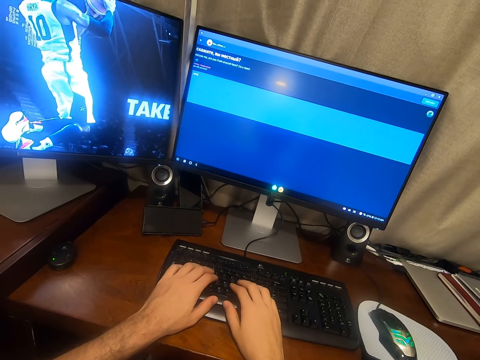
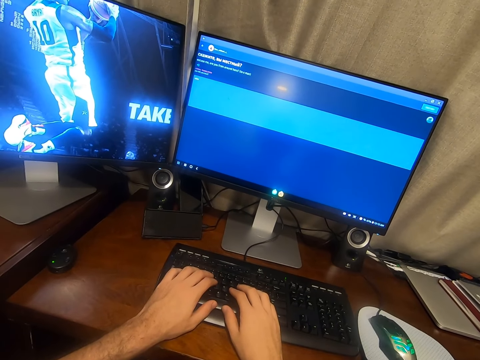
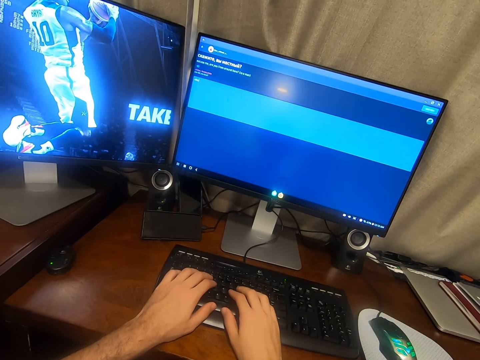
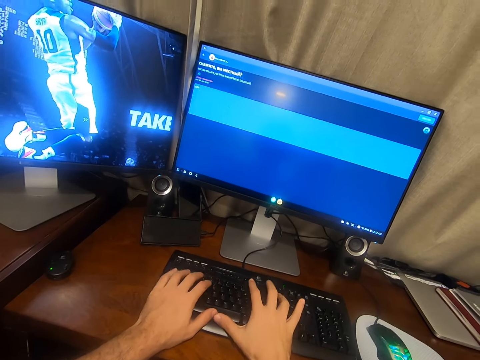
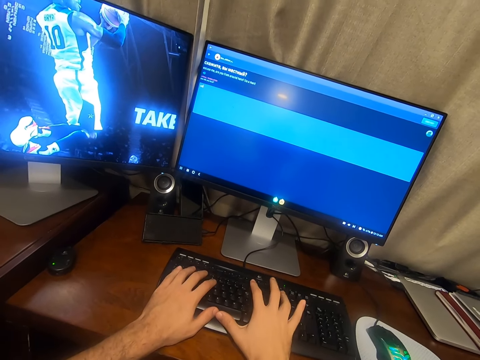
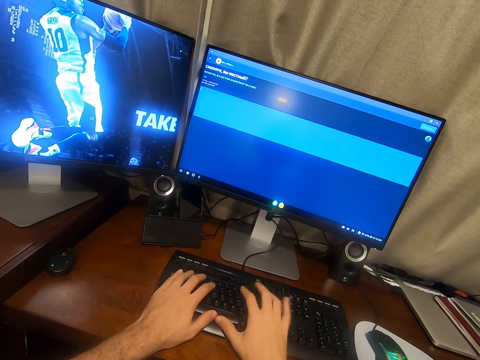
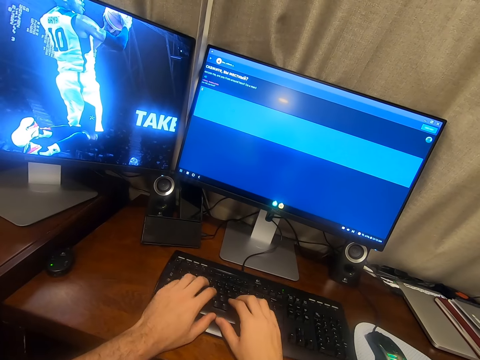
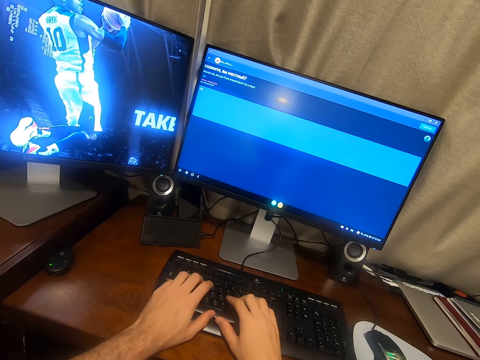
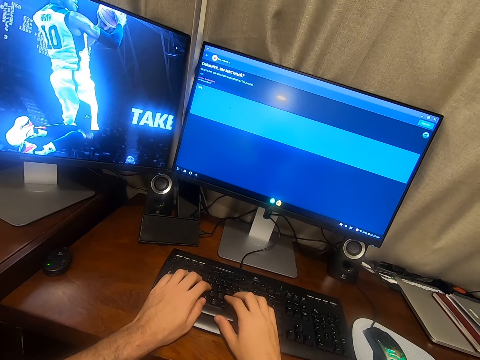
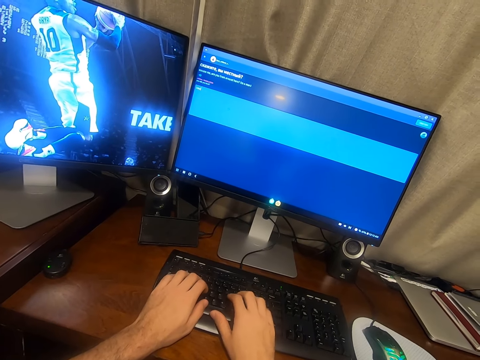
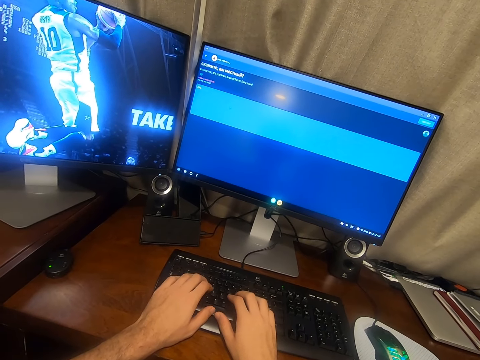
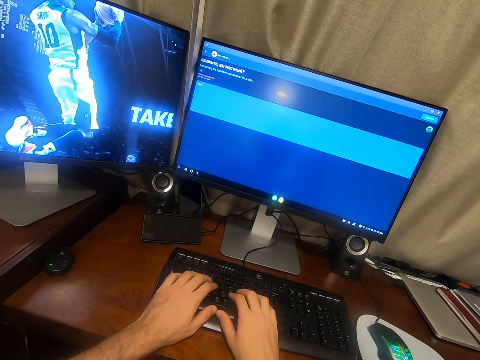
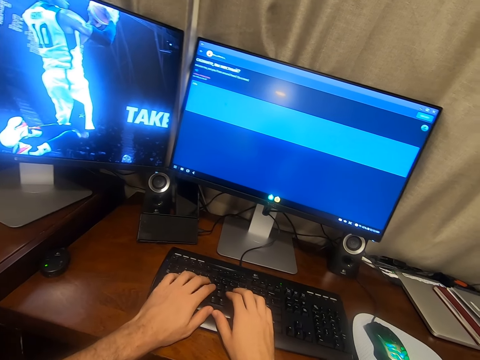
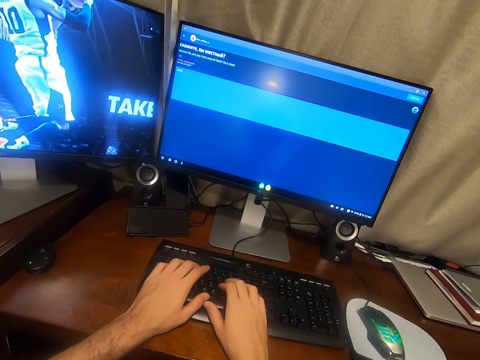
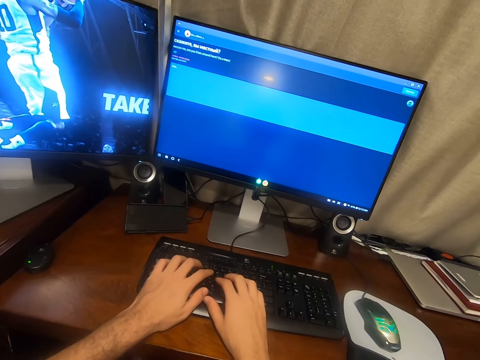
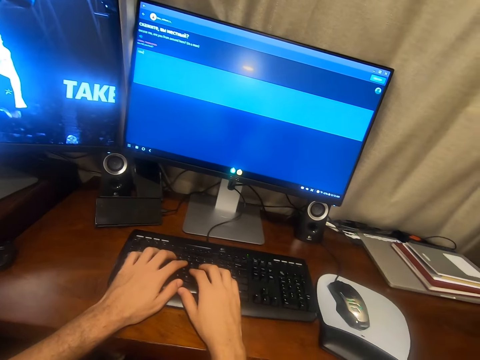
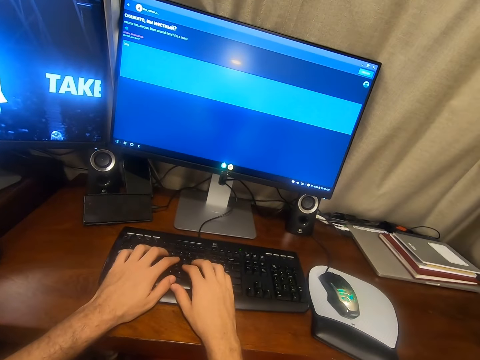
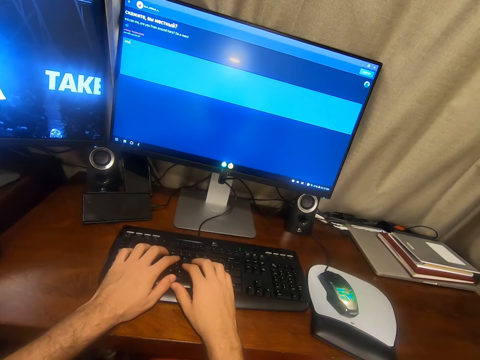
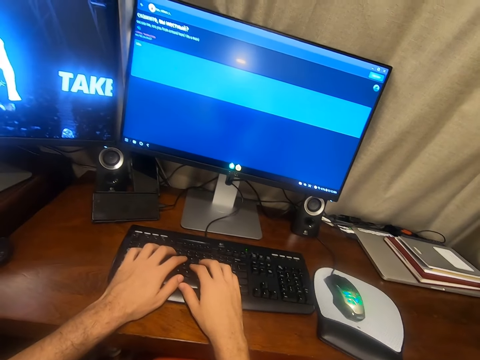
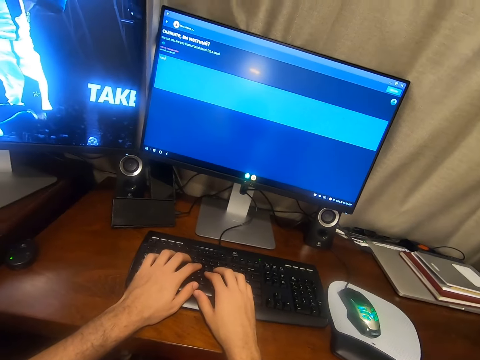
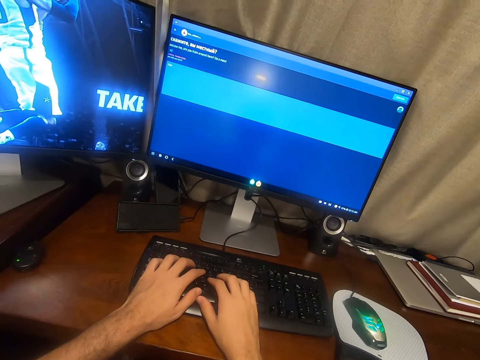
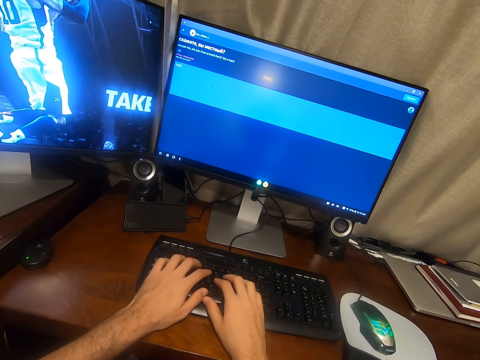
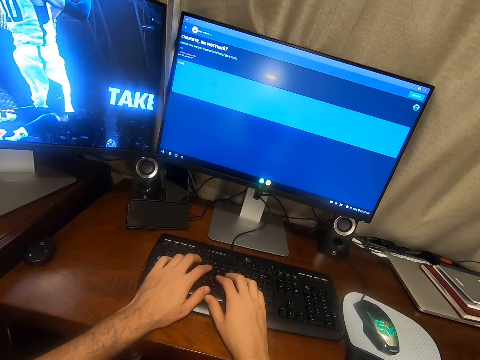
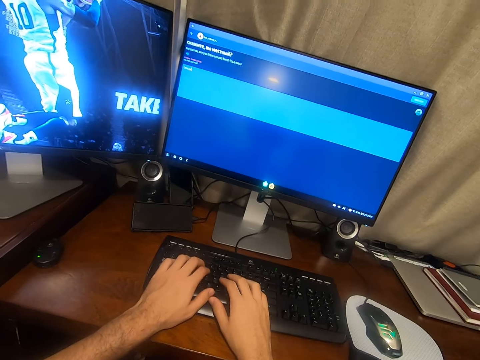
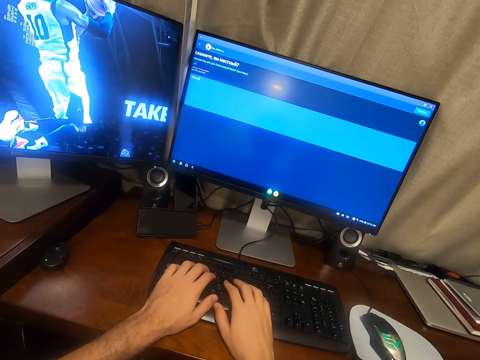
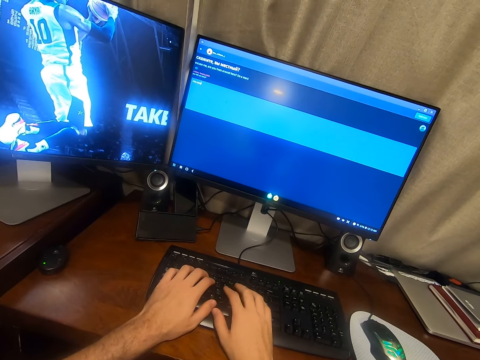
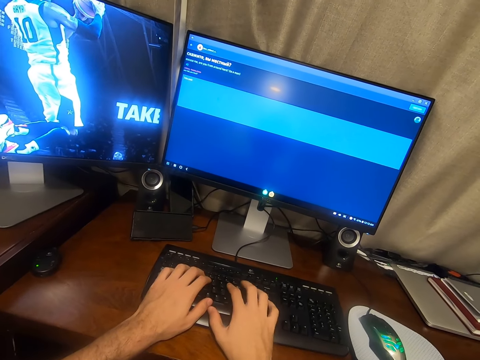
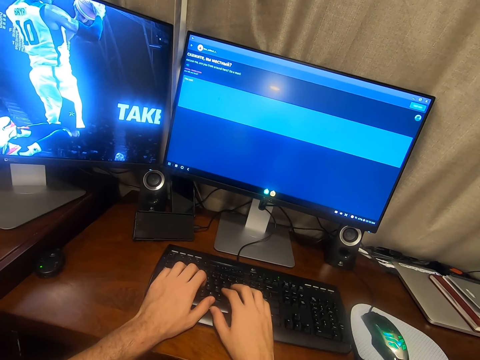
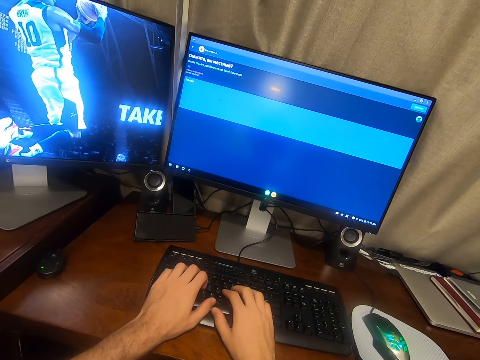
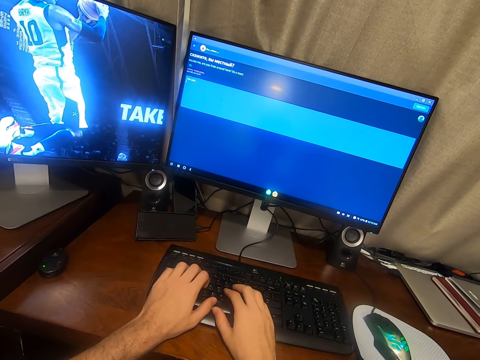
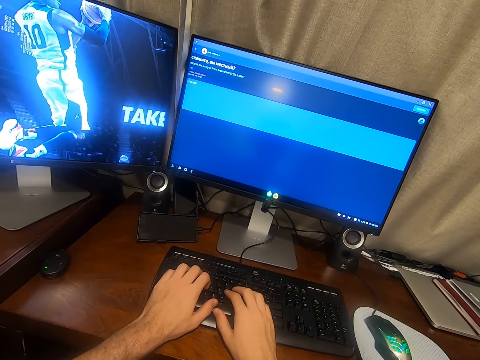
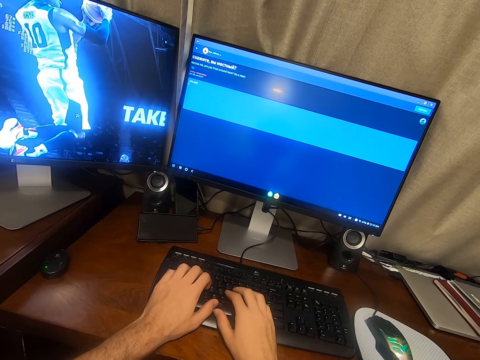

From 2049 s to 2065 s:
The camera wearer types on the keyboard. They type on the keyboard again.

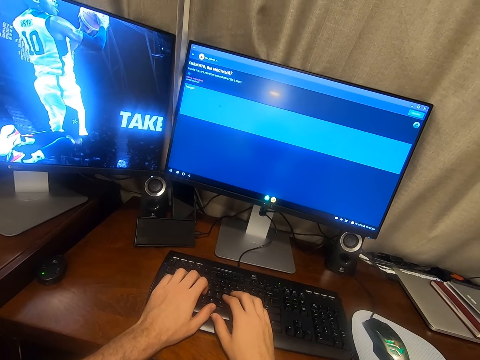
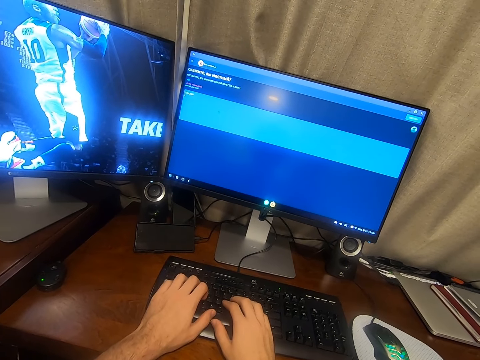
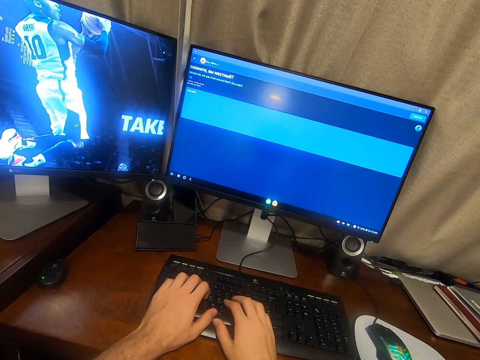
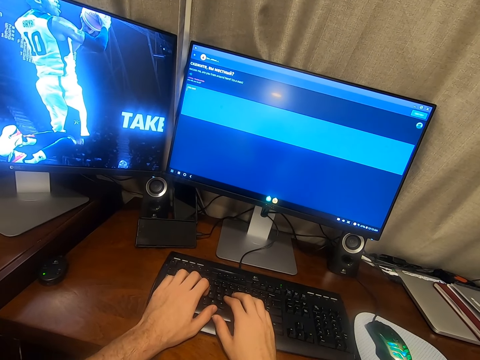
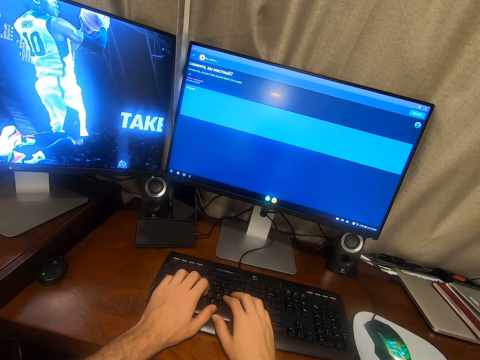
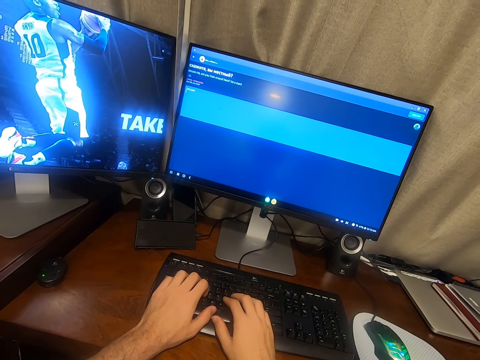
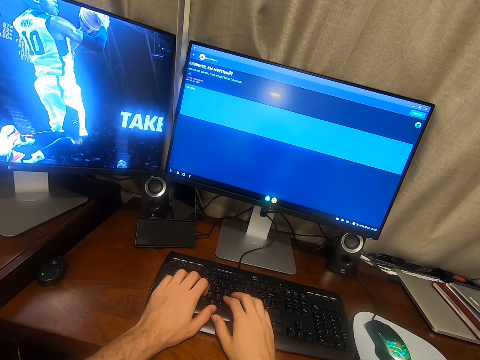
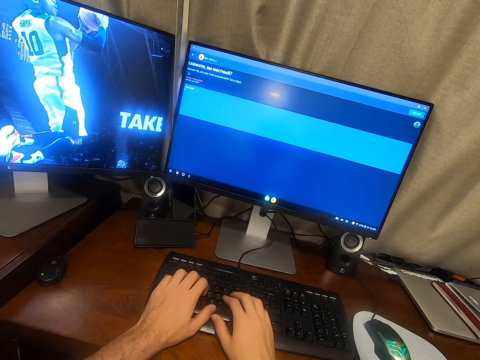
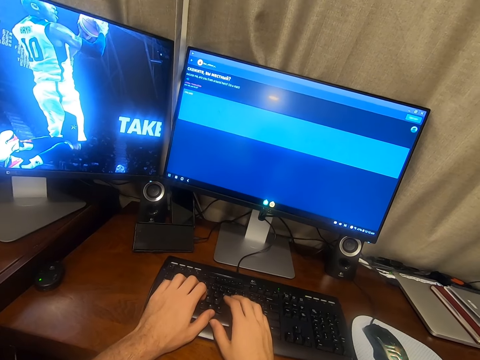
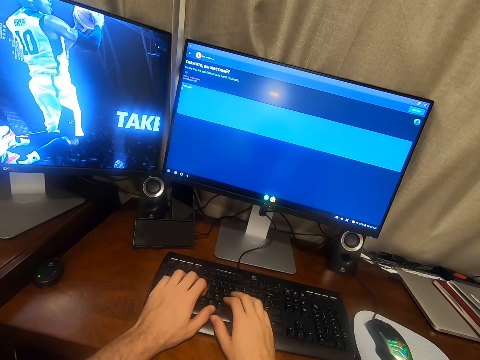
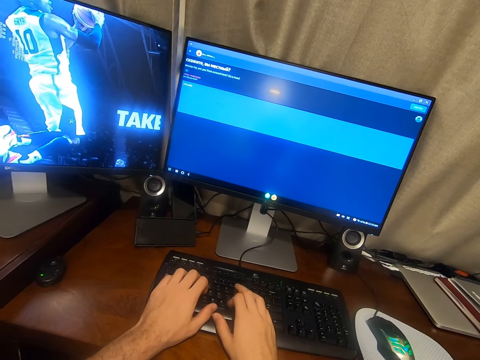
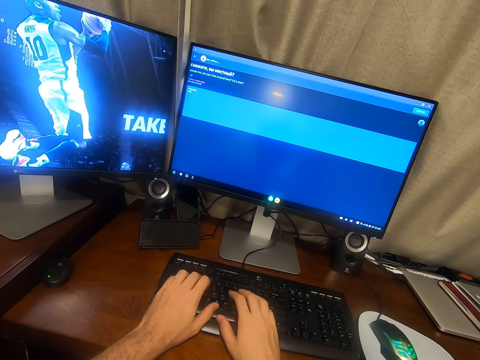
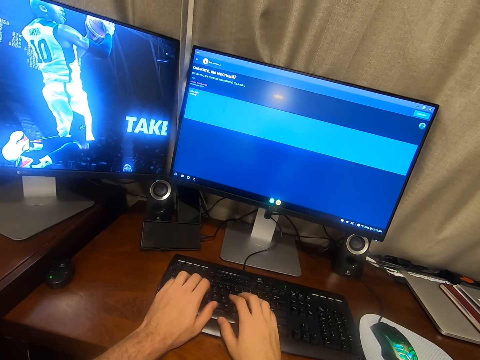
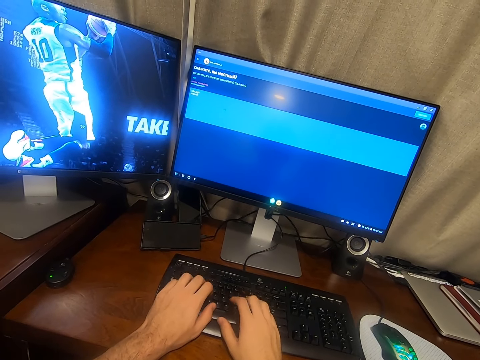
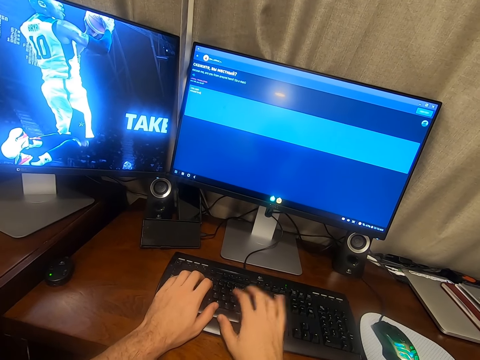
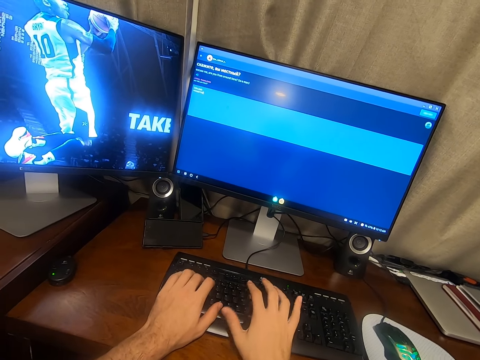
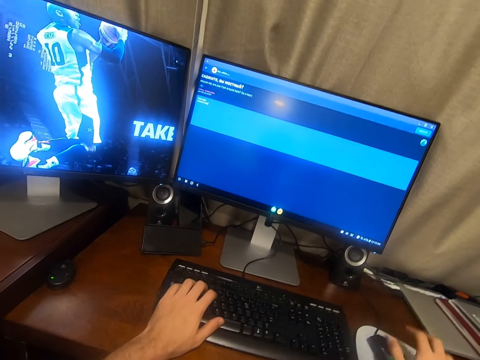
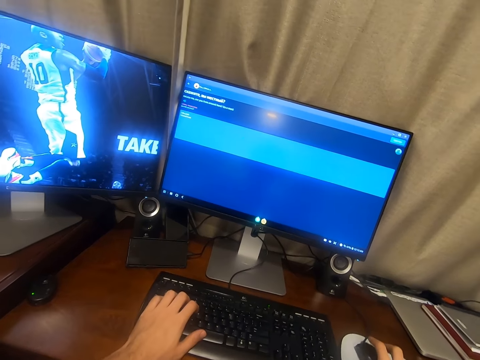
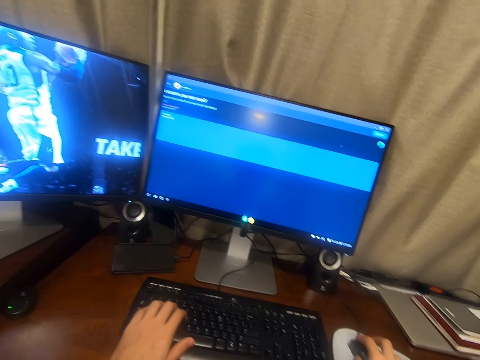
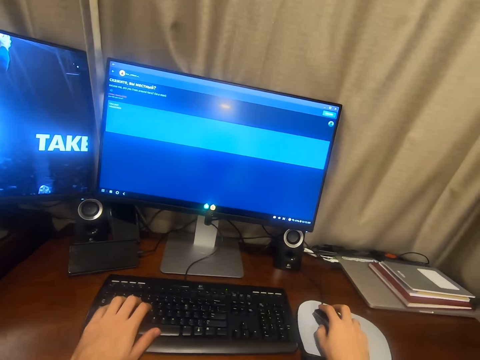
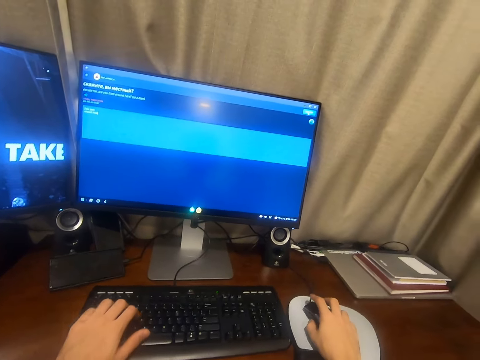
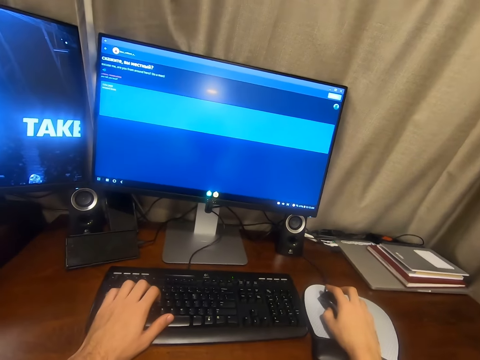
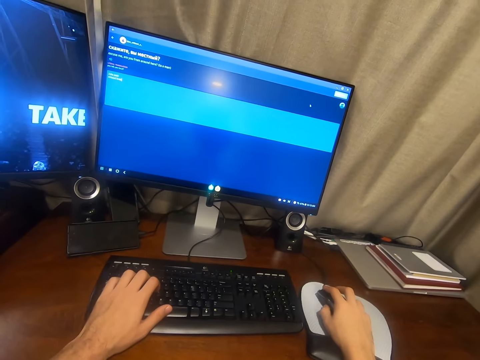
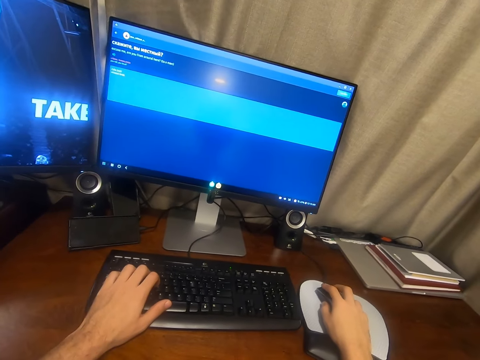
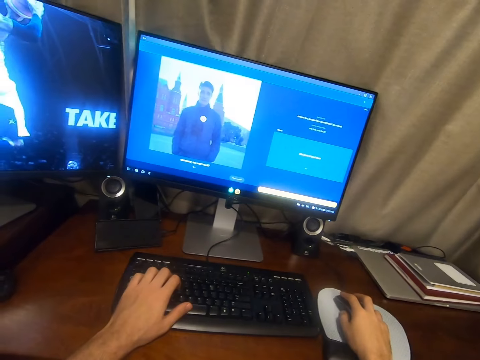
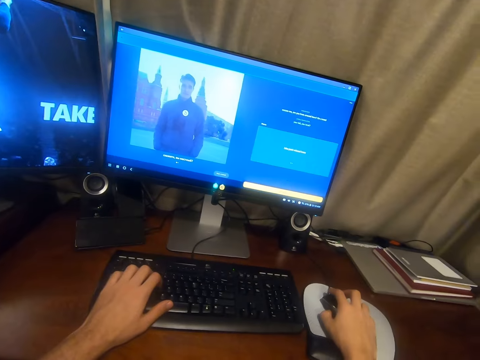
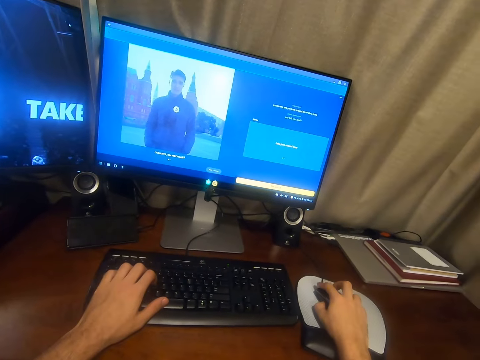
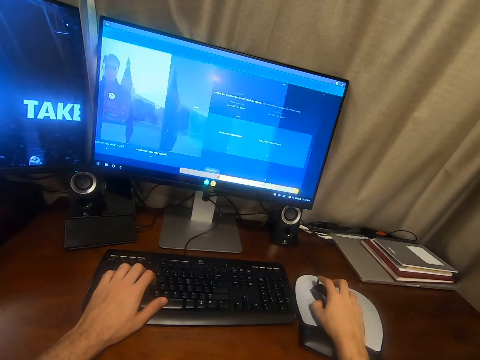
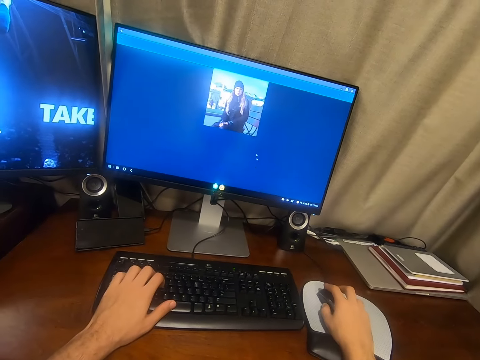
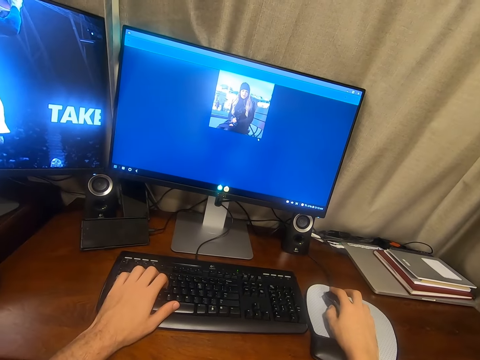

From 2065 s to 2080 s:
The camera wearer talks. They type on the keyboard. They use the mouse to scroll the computer. They press the keyboard.
